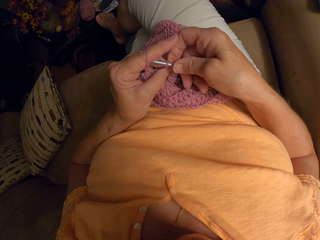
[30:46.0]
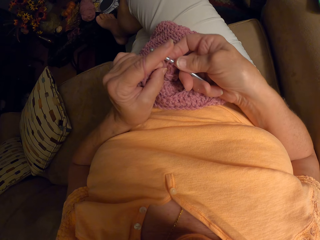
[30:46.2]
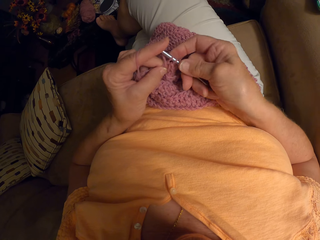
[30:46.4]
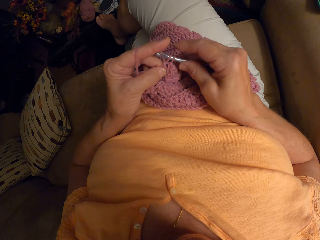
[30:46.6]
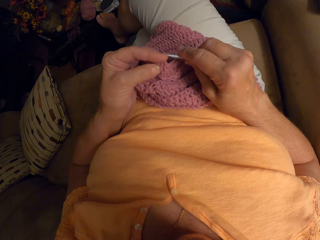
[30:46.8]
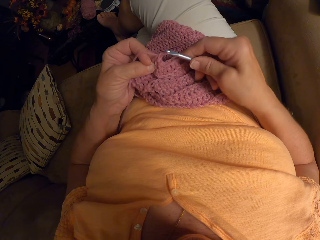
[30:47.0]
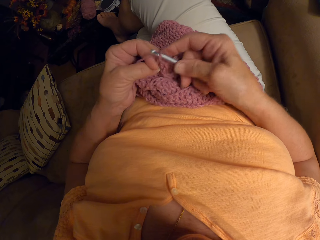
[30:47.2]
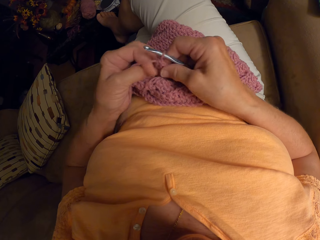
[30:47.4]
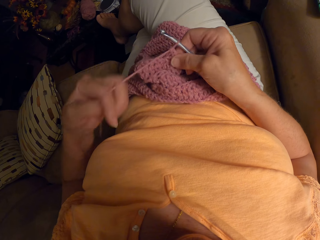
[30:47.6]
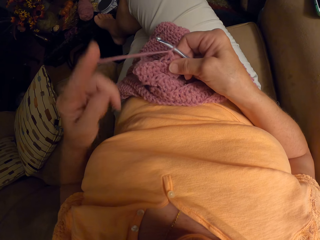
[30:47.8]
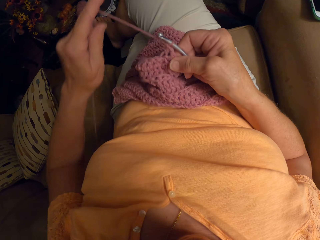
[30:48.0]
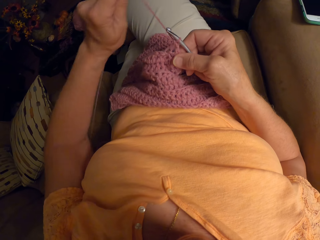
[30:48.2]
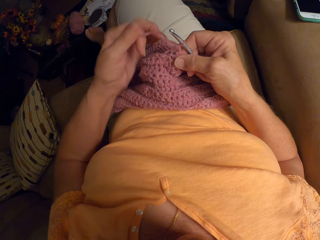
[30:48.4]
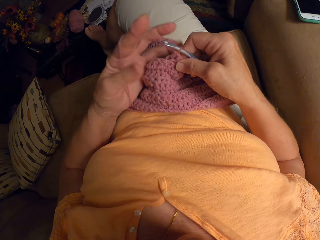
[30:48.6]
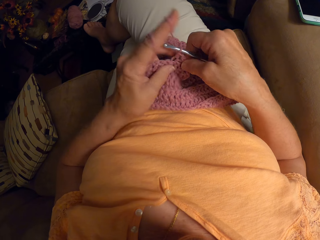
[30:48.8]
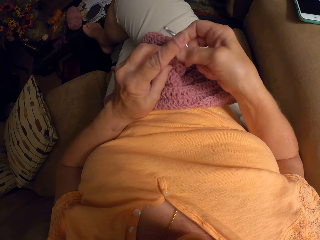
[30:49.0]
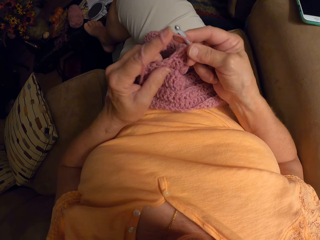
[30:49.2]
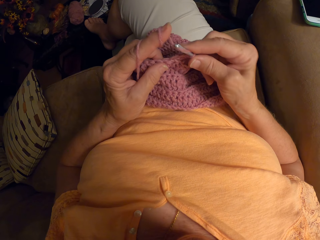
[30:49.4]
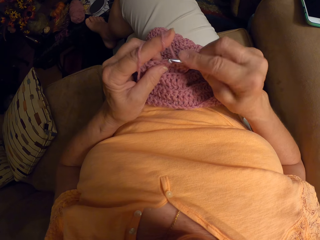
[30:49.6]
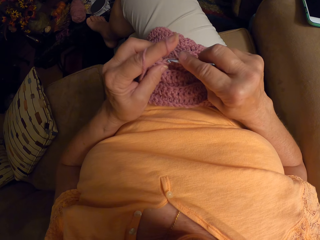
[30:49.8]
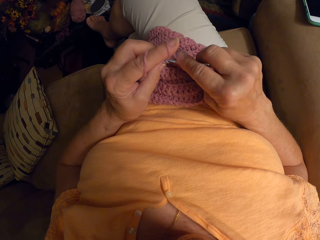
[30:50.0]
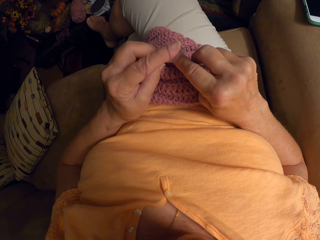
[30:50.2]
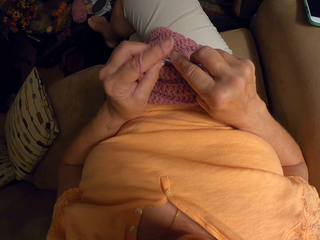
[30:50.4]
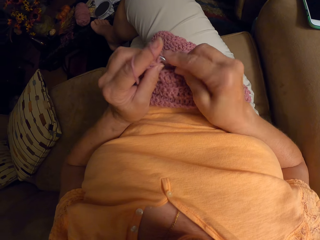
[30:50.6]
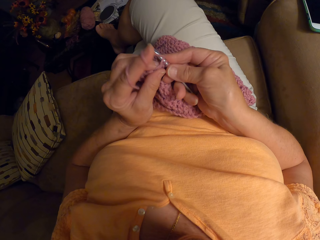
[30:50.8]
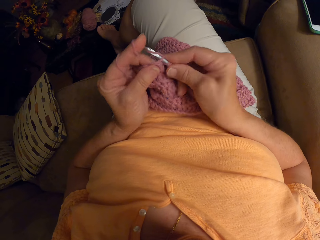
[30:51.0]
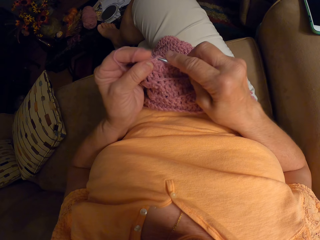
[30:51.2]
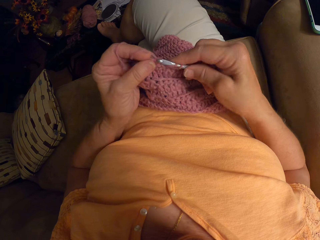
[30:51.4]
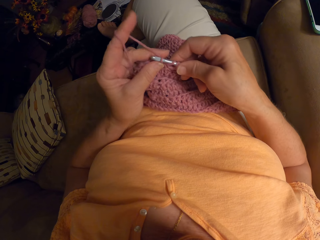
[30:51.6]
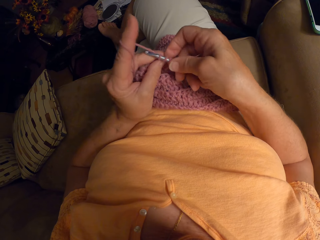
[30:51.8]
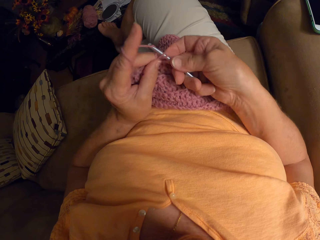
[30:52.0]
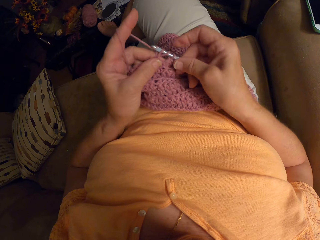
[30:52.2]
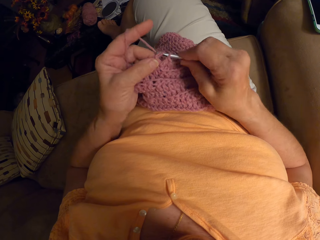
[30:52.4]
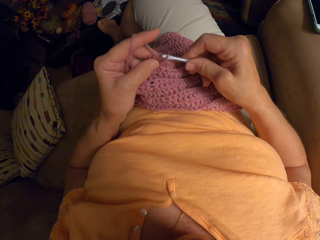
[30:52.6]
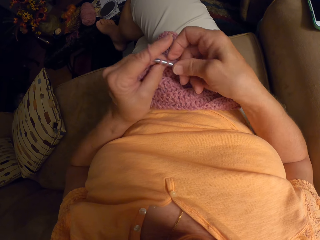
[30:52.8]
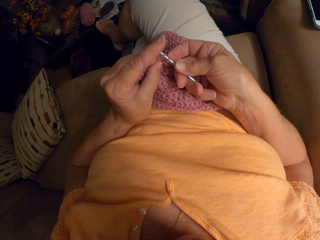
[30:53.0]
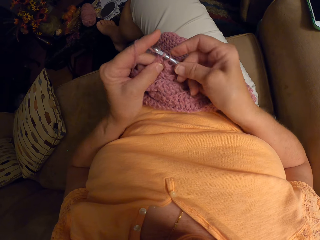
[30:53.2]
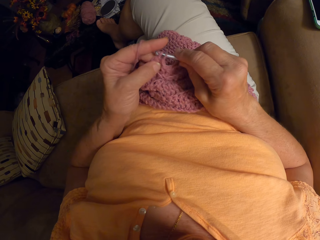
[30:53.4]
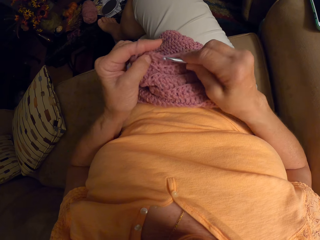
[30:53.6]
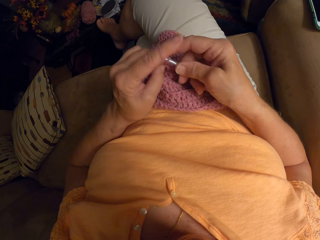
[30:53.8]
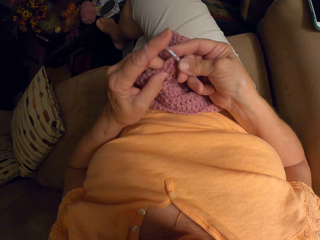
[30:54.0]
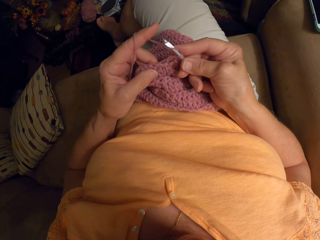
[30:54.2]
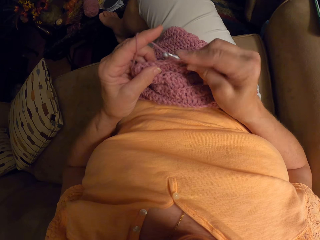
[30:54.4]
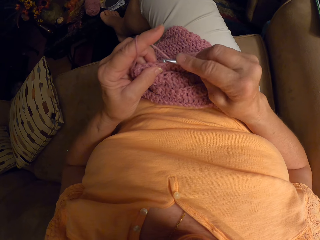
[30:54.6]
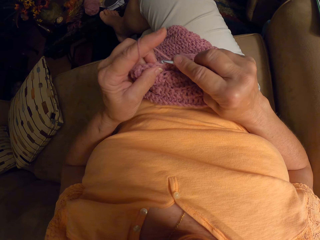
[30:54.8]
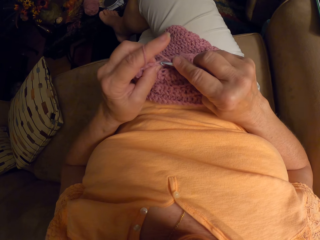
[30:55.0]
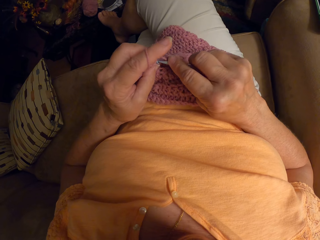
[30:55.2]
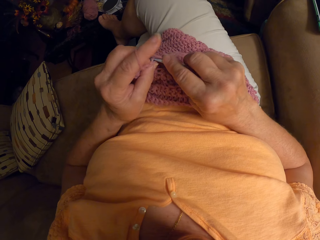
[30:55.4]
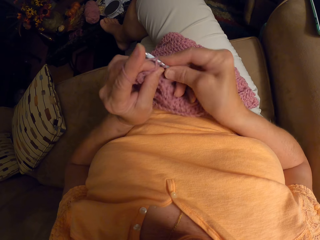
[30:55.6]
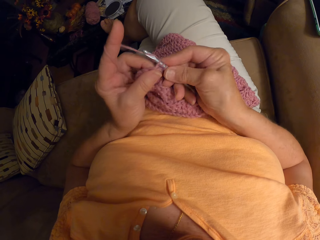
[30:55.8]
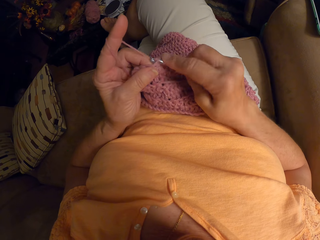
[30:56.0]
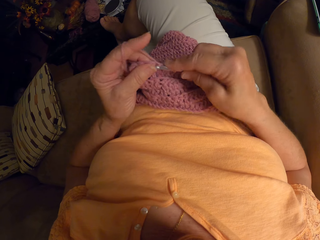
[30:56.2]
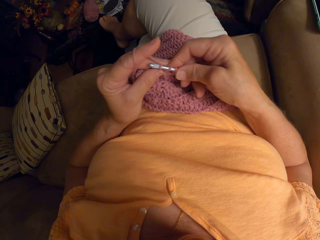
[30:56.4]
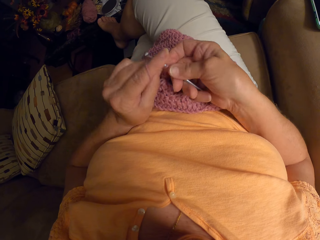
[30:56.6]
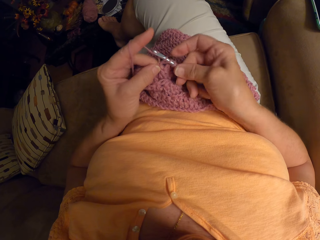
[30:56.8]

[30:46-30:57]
The camera wearer rolls the knitting thread or yarn on her index finger. She crochets the unfinished crochet pattern with the crochet hook and the yarn.

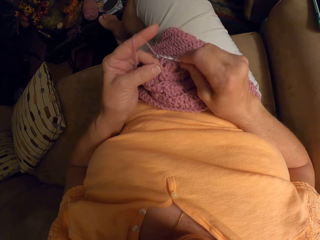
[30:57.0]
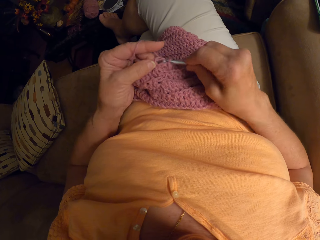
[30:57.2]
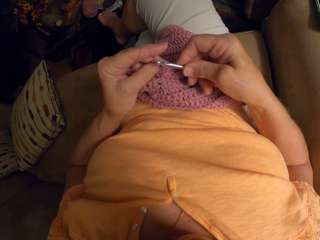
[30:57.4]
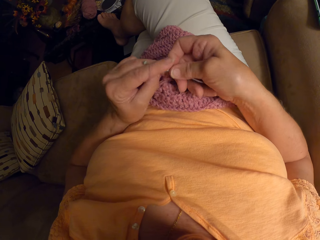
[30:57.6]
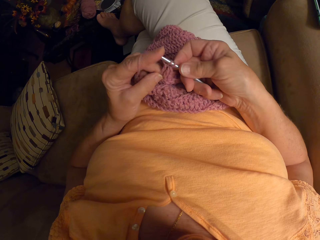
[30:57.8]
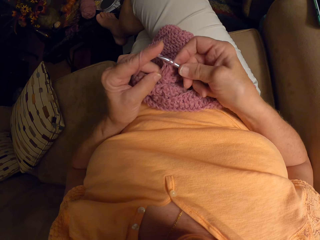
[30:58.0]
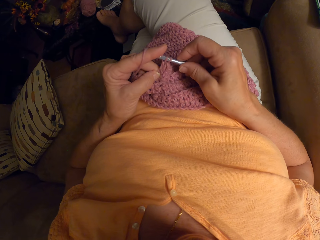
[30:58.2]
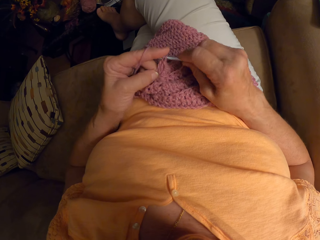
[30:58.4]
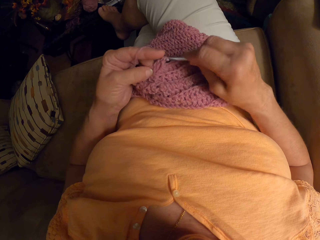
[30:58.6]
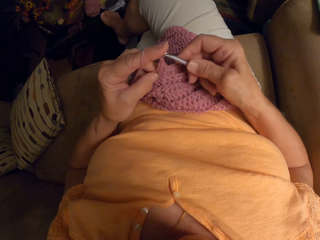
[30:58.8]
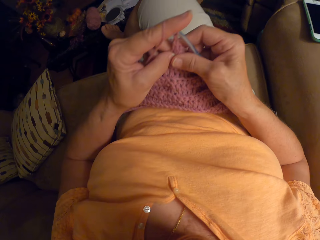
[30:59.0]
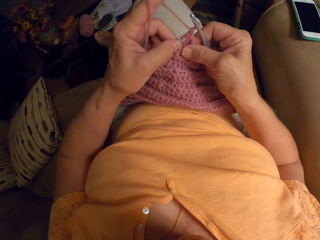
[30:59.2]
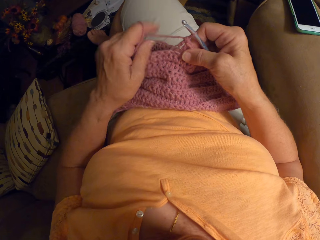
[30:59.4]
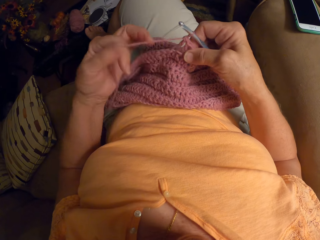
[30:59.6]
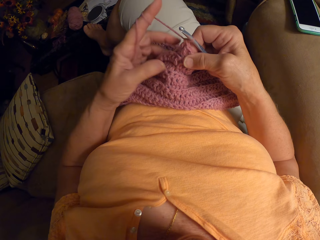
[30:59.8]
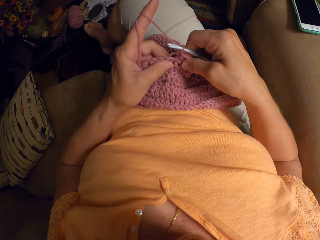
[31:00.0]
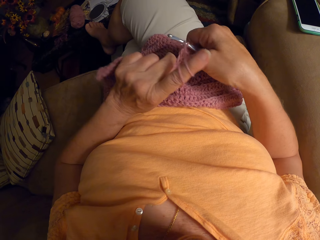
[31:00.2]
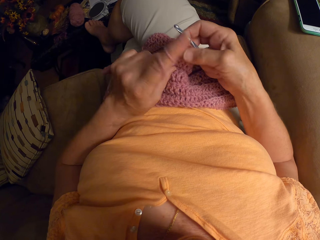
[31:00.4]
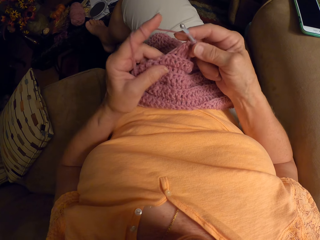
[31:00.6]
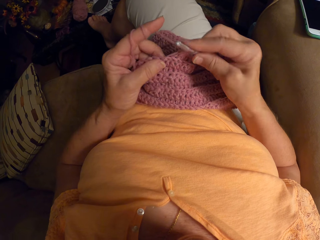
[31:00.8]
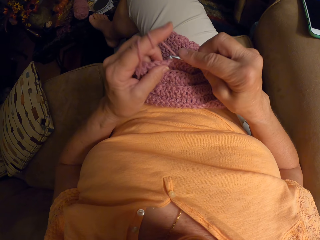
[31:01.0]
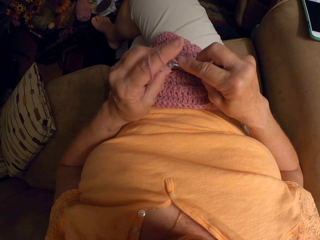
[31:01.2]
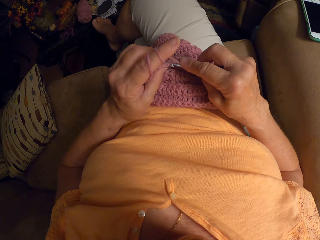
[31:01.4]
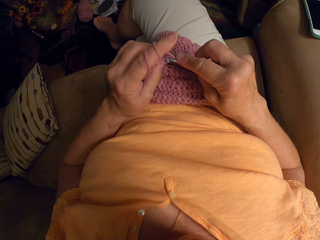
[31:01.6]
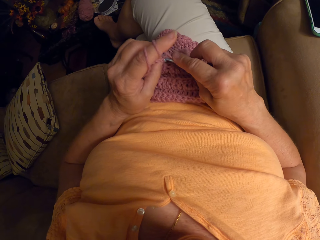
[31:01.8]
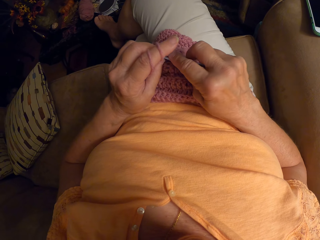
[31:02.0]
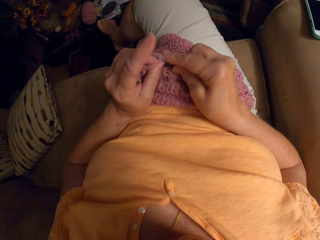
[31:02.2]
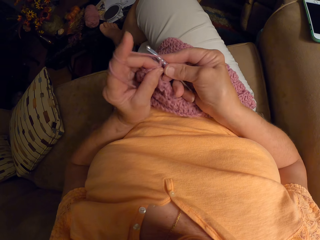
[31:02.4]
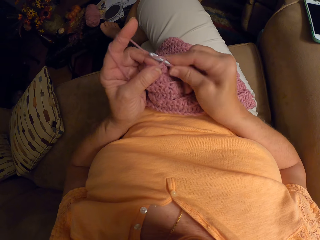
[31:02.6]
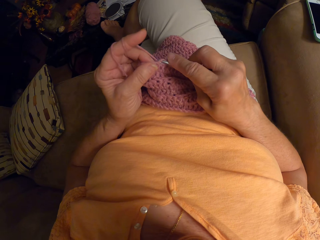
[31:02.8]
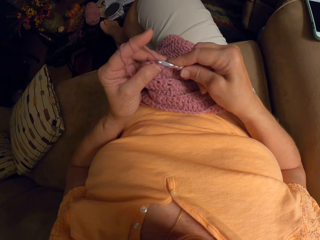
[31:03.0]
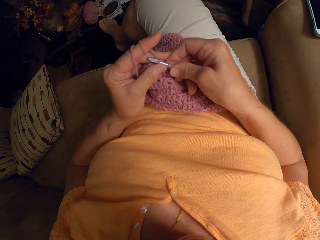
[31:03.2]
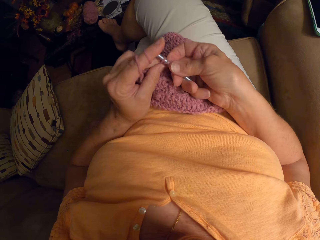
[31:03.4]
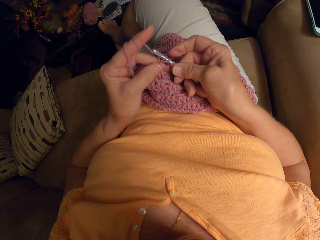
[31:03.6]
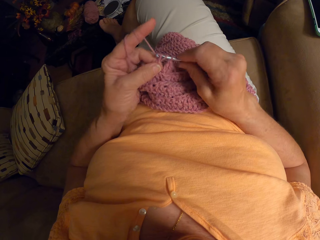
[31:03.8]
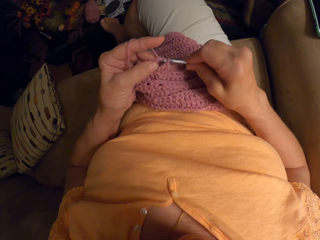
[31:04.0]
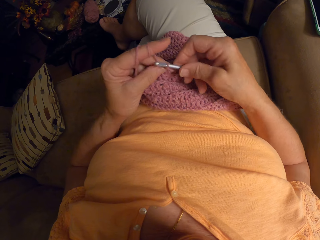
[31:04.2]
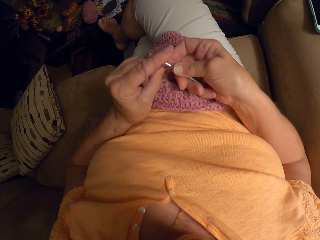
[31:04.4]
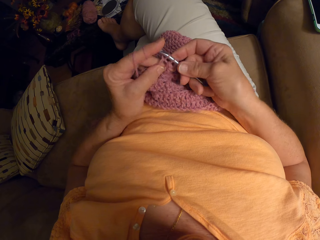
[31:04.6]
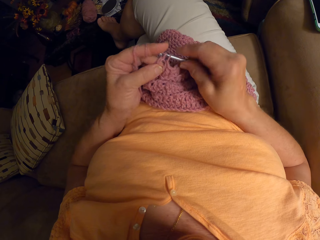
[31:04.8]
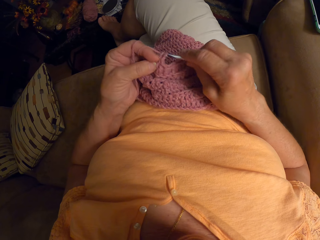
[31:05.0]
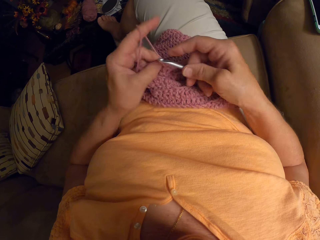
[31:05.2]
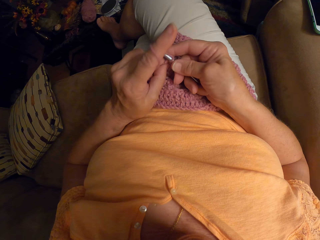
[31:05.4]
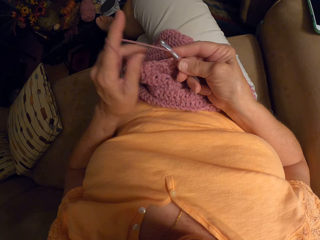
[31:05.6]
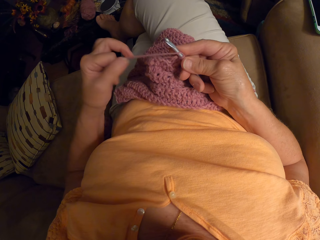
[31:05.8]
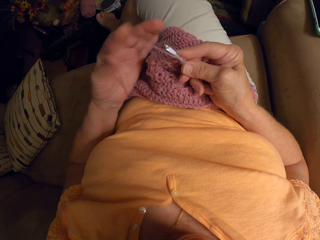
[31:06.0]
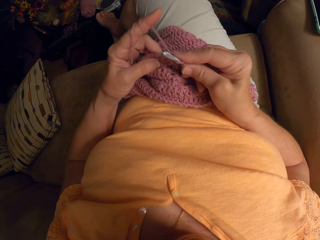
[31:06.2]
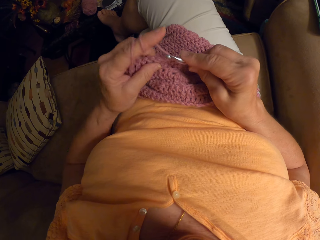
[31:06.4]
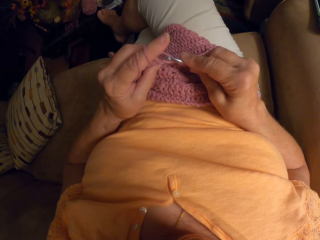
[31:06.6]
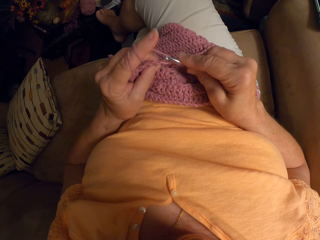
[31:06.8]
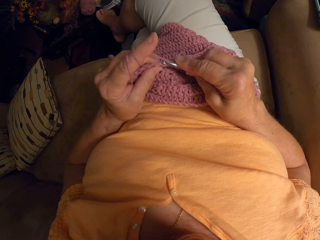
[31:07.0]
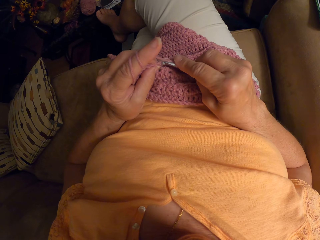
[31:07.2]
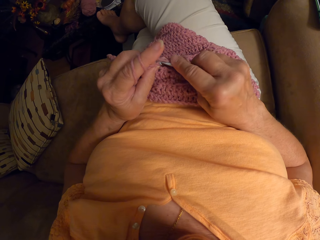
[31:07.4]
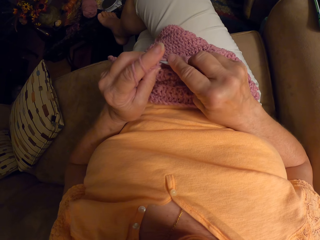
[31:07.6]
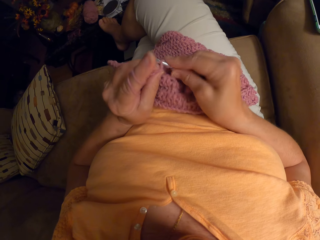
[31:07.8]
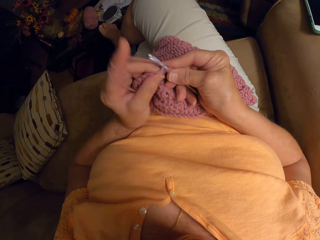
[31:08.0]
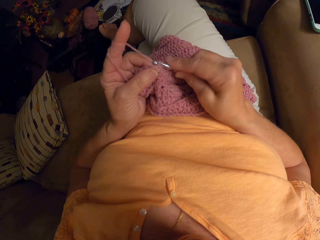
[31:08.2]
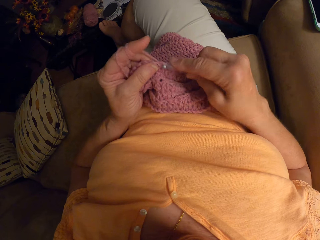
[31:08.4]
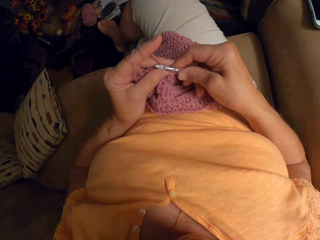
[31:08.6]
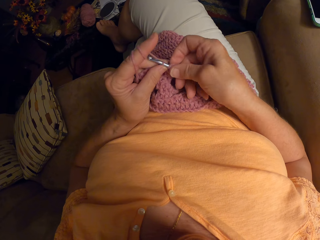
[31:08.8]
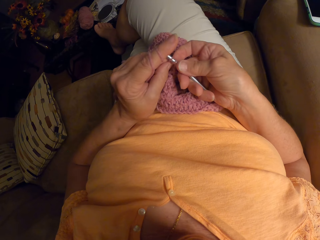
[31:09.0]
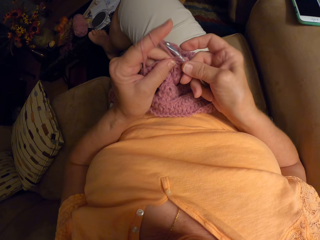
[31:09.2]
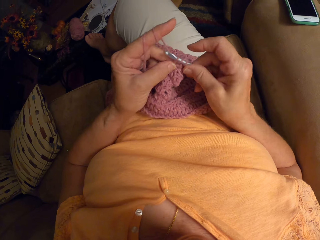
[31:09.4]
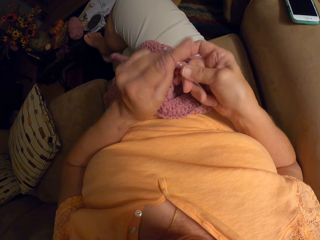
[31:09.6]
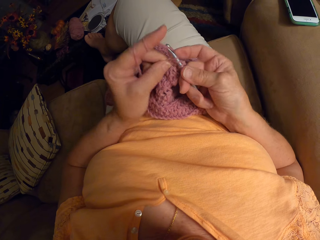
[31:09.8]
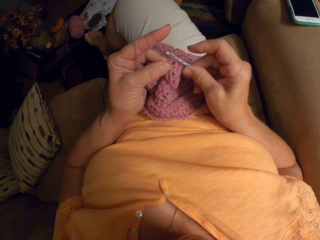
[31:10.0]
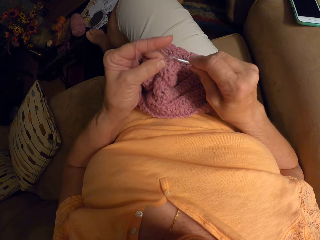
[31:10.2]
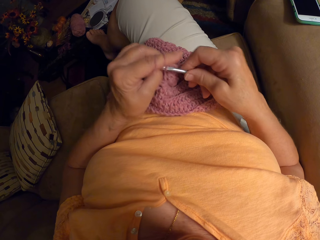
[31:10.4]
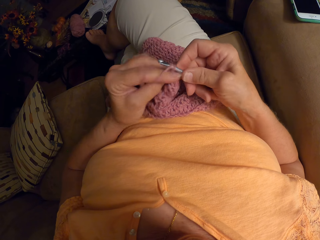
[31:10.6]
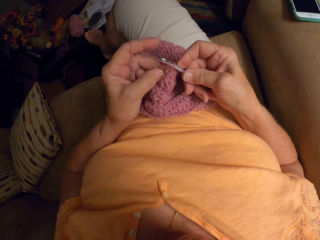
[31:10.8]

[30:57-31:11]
The camera wearer rolls the knitting thread or yarn on her index finger. She crochets the unfinished crochet pattern with the crochet hook and the yarn. She rolls the knitting thread on her index finger. She crochets the unfinished crochet pattern with the crochet hook and the yarn.
